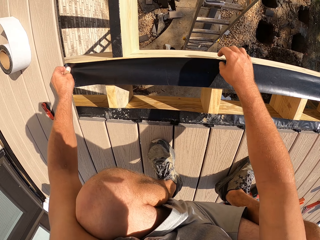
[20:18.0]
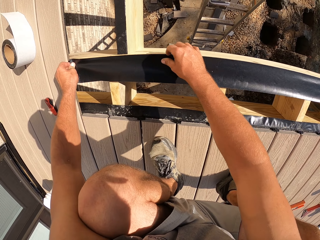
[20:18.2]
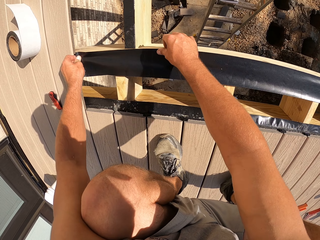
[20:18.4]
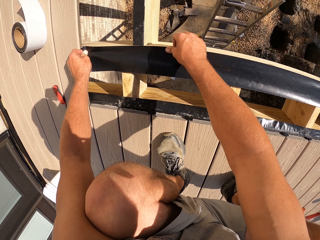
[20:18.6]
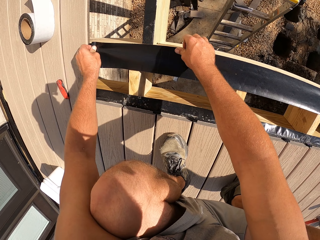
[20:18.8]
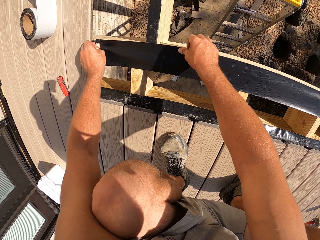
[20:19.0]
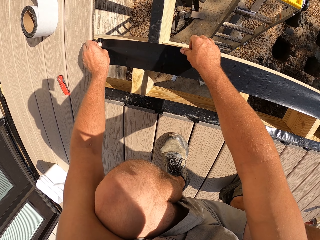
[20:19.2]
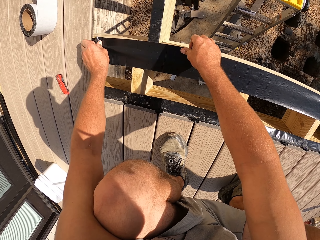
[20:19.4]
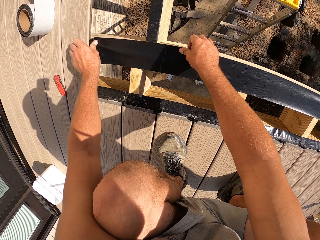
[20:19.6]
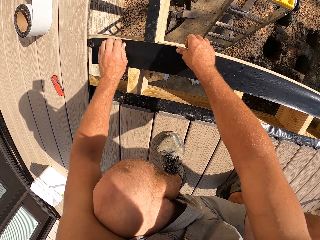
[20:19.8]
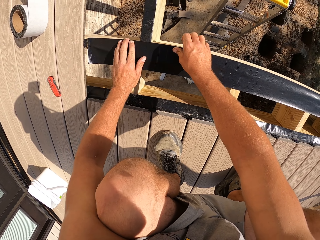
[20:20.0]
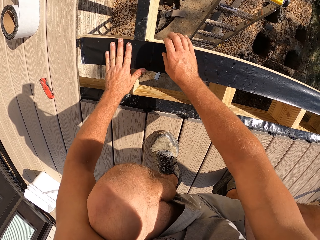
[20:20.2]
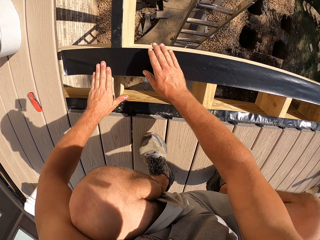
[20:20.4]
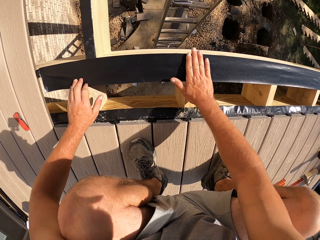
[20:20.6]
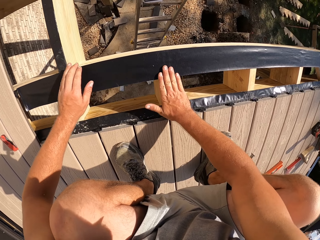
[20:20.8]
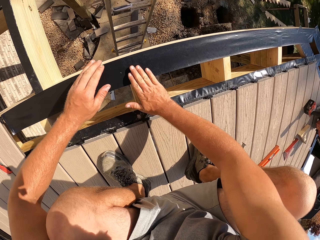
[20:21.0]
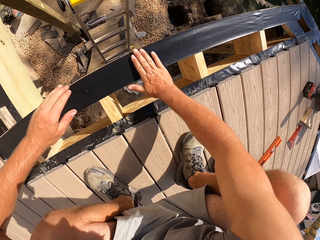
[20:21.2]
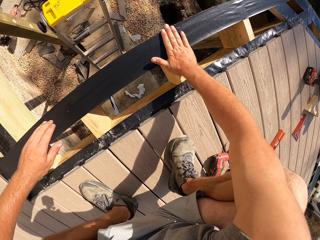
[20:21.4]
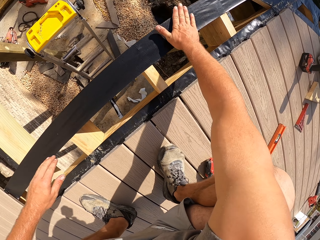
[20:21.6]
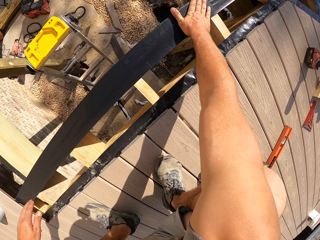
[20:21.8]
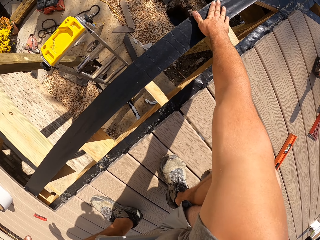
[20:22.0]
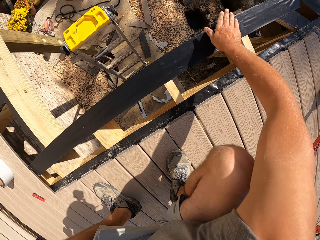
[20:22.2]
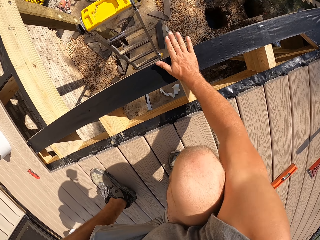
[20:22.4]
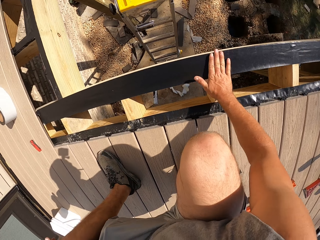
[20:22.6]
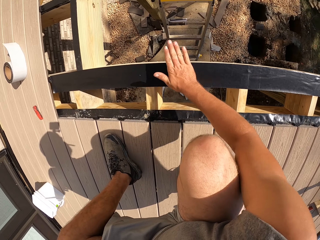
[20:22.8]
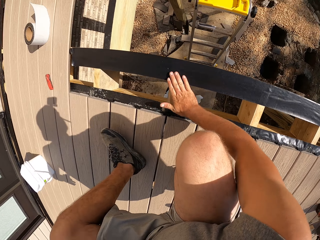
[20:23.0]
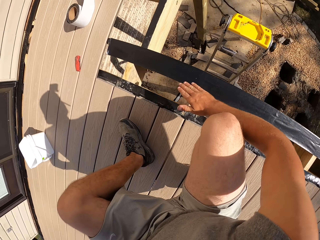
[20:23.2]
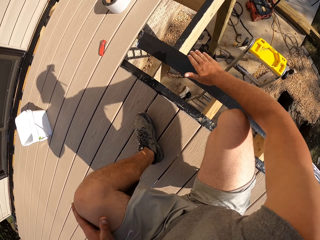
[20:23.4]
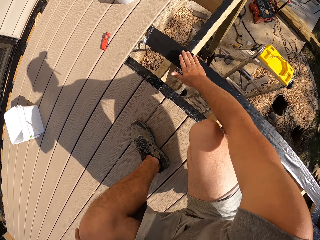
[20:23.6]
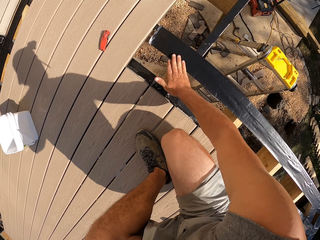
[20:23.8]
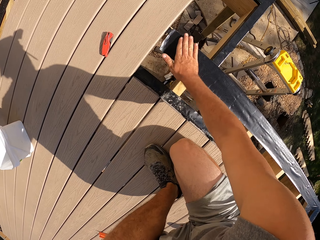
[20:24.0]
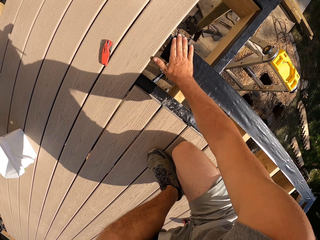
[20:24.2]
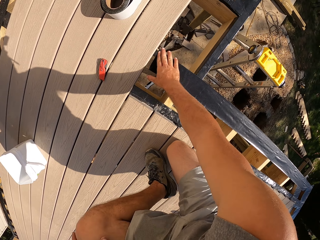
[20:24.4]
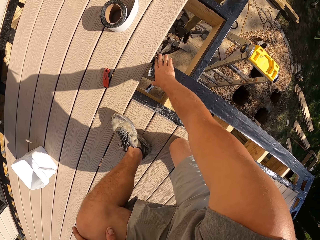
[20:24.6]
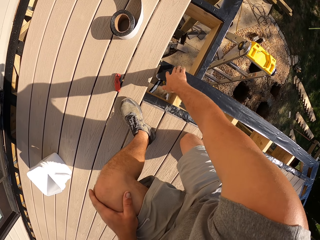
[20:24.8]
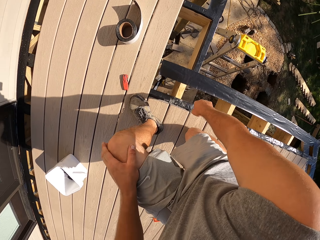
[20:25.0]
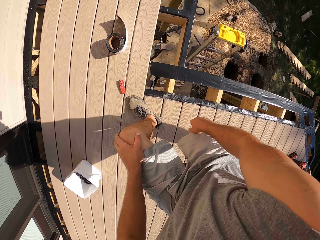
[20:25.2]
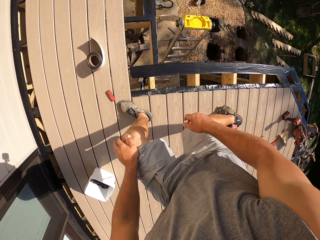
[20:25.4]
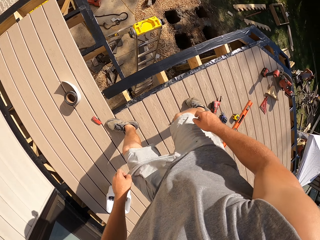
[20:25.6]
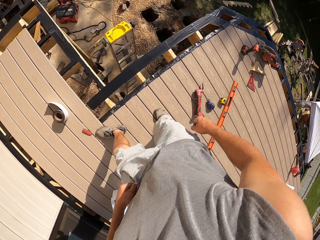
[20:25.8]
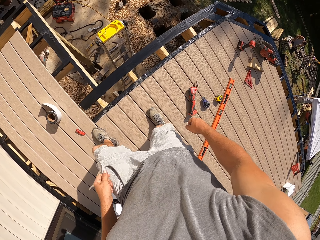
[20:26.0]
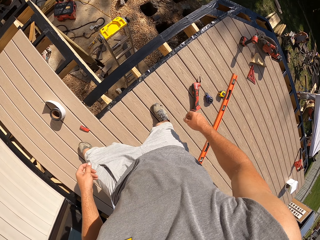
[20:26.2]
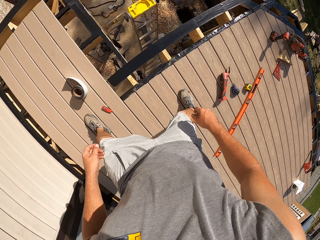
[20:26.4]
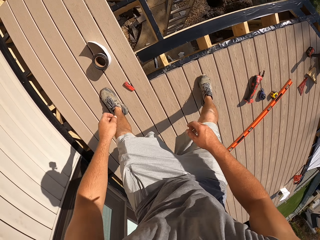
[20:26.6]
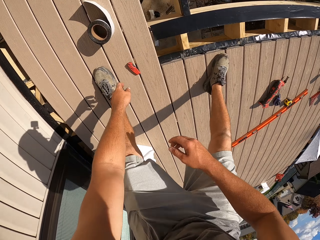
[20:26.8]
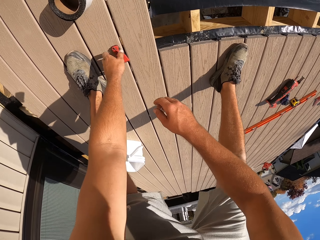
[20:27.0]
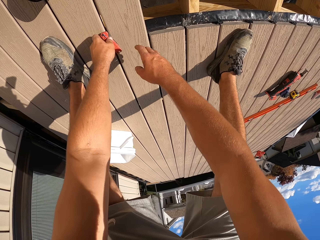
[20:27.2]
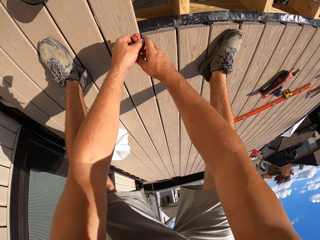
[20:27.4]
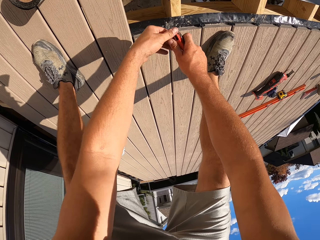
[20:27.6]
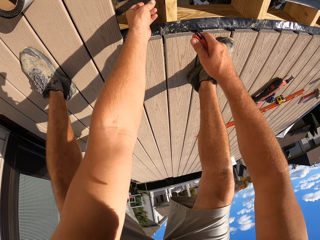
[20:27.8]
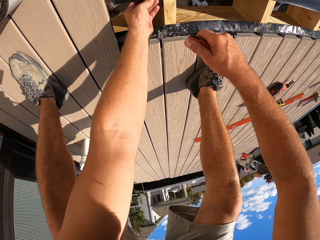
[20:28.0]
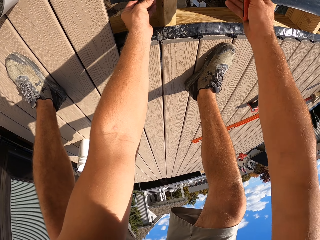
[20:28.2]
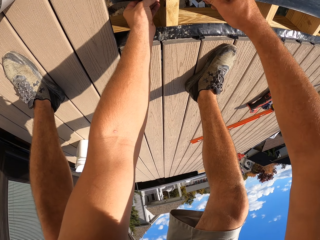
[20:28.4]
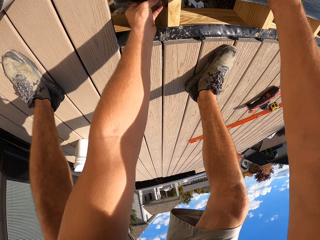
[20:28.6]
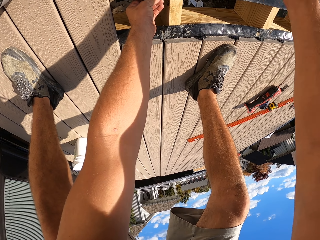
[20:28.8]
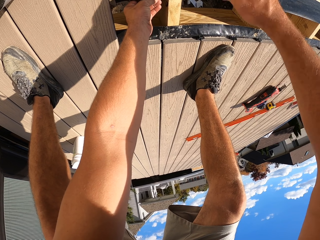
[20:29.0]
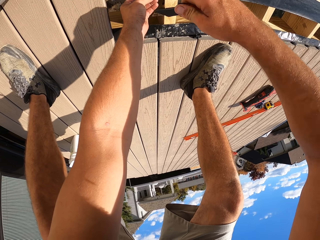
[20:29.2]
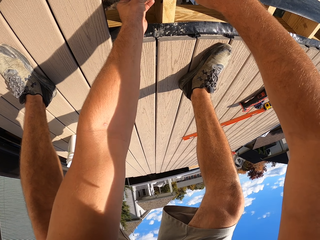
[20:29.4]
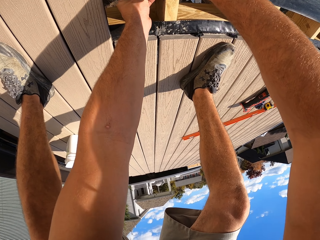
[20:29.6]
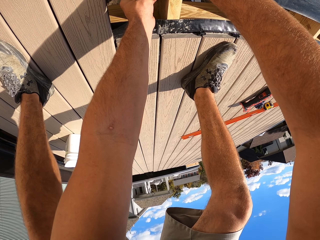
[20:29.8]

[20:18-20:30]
The camera wearer stands on the platform. They pick up the utility knife or cutter. They unfold the cutter and hold the build tape.

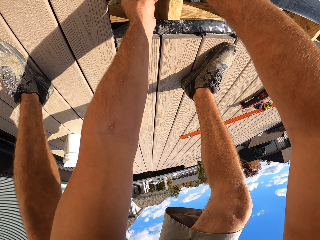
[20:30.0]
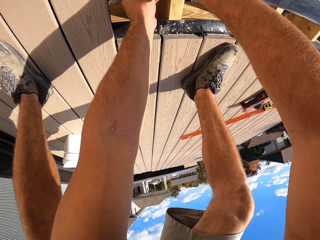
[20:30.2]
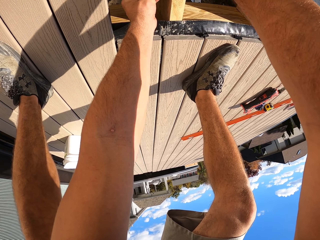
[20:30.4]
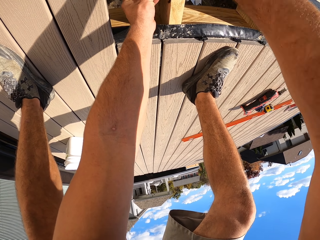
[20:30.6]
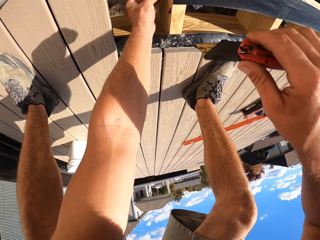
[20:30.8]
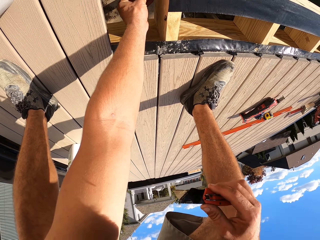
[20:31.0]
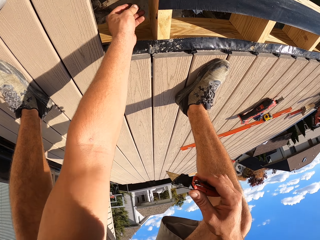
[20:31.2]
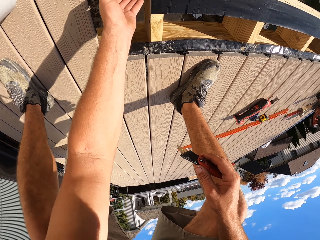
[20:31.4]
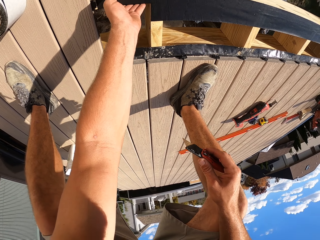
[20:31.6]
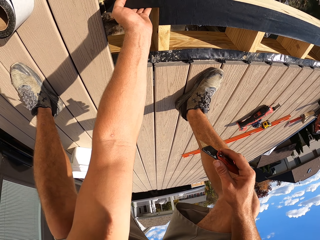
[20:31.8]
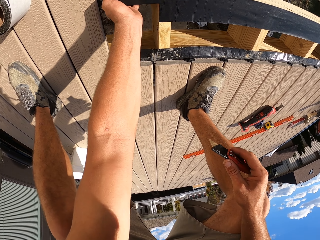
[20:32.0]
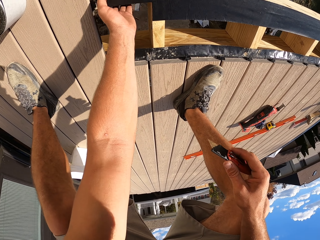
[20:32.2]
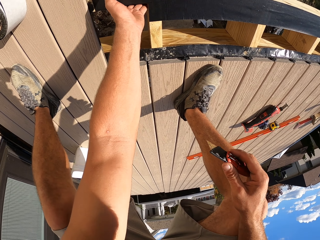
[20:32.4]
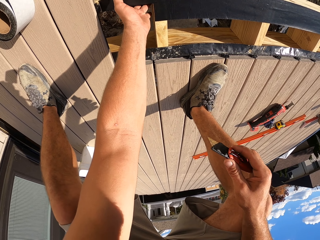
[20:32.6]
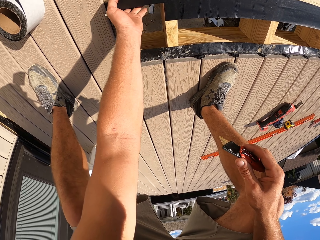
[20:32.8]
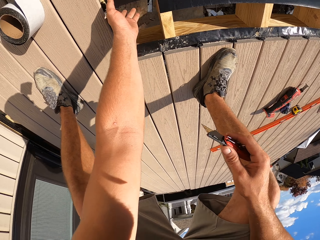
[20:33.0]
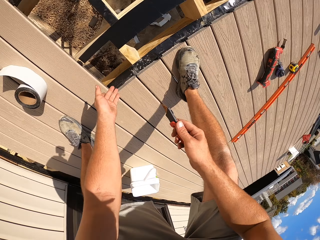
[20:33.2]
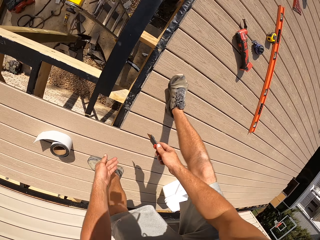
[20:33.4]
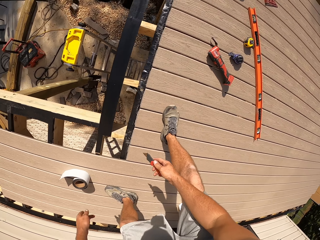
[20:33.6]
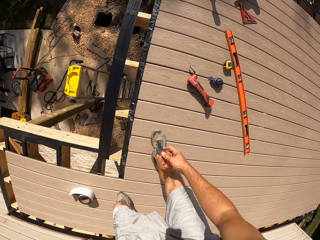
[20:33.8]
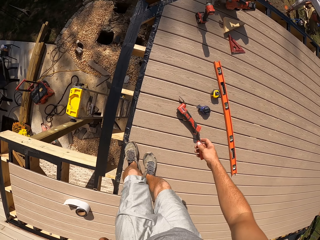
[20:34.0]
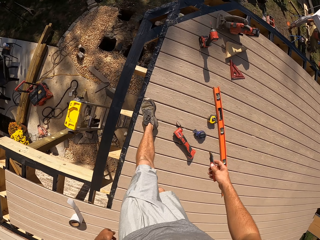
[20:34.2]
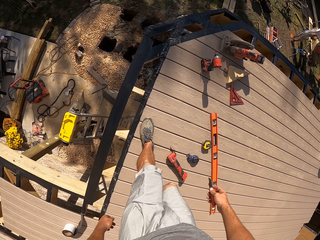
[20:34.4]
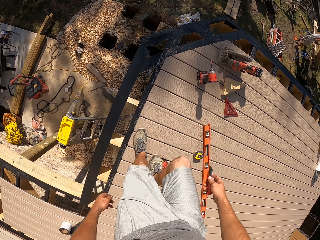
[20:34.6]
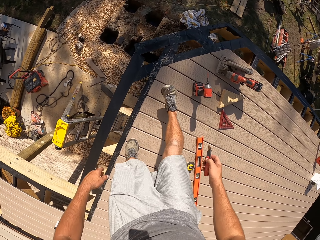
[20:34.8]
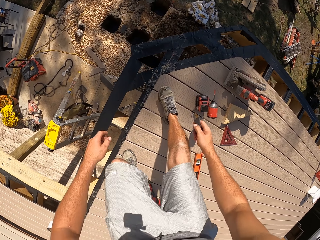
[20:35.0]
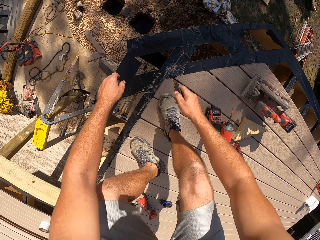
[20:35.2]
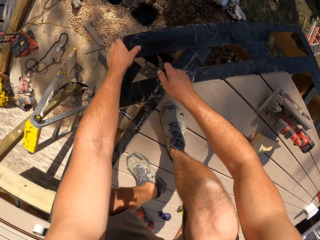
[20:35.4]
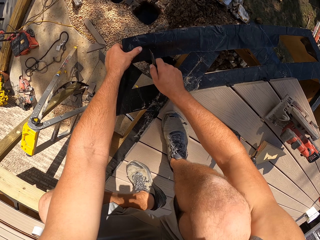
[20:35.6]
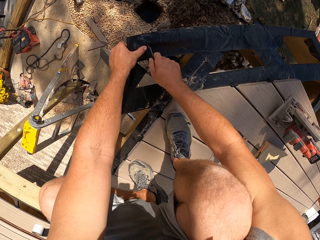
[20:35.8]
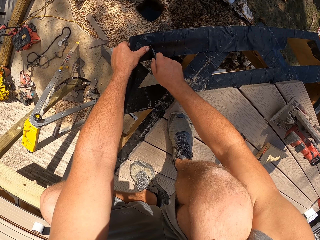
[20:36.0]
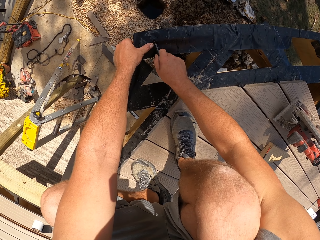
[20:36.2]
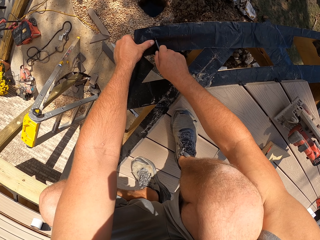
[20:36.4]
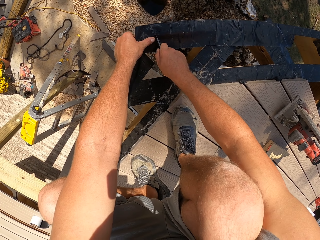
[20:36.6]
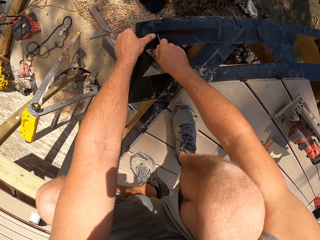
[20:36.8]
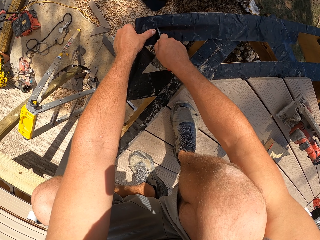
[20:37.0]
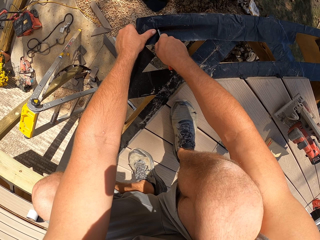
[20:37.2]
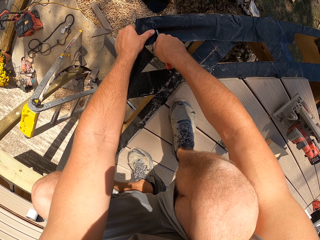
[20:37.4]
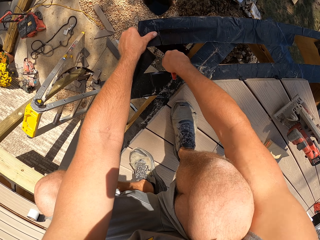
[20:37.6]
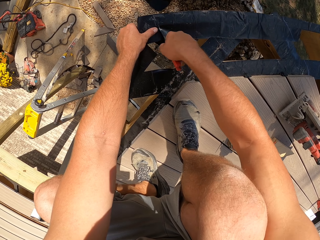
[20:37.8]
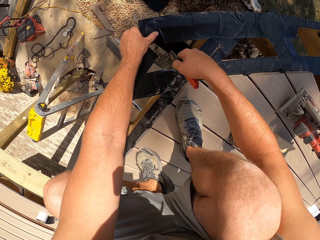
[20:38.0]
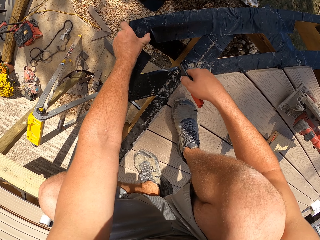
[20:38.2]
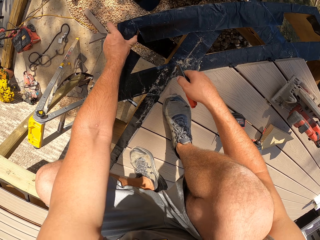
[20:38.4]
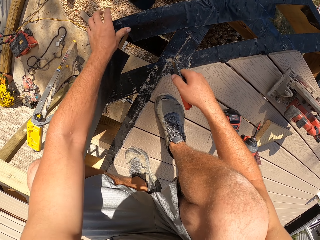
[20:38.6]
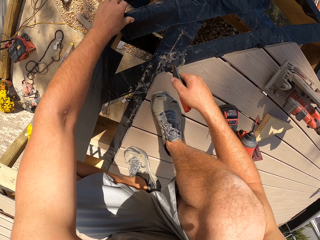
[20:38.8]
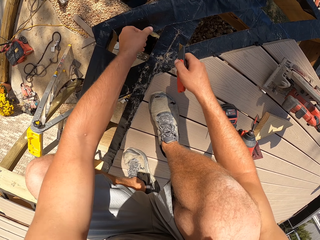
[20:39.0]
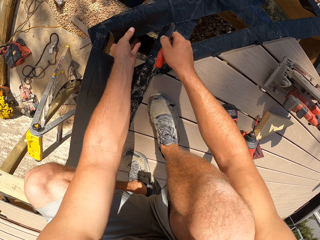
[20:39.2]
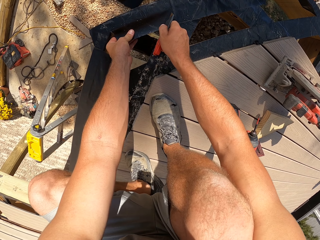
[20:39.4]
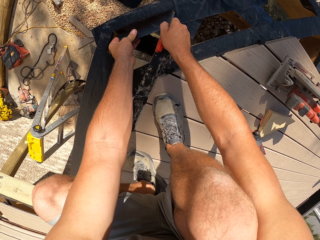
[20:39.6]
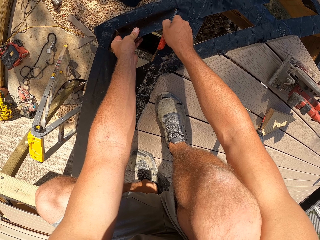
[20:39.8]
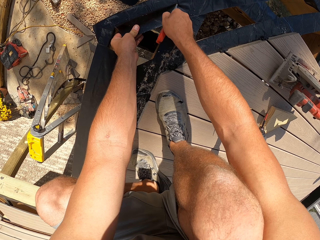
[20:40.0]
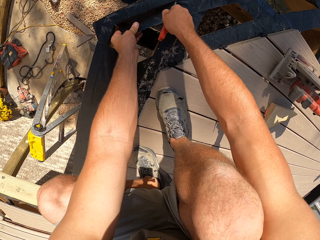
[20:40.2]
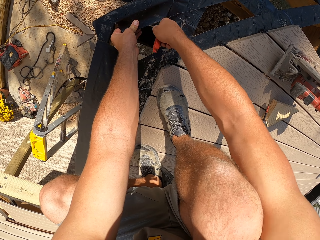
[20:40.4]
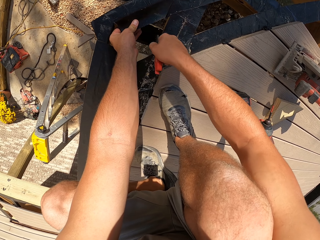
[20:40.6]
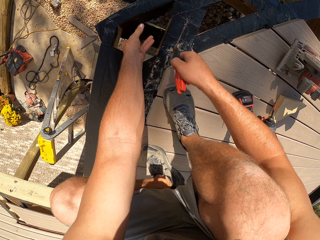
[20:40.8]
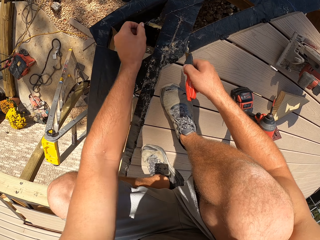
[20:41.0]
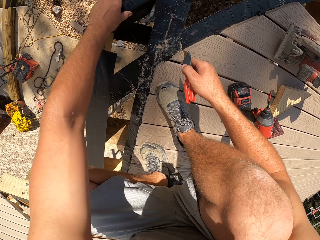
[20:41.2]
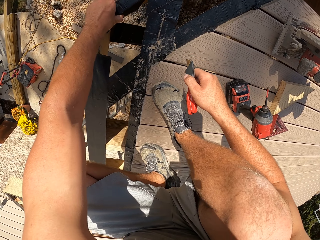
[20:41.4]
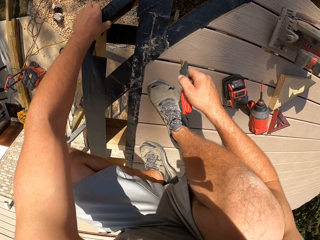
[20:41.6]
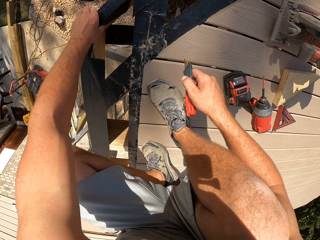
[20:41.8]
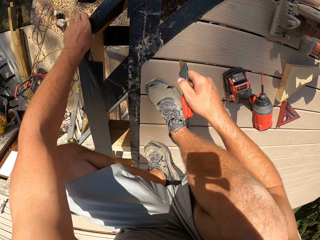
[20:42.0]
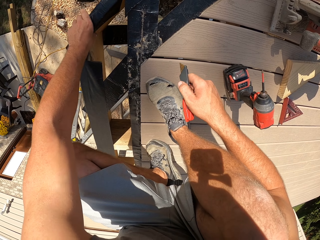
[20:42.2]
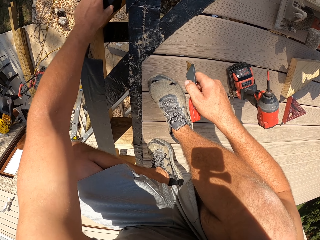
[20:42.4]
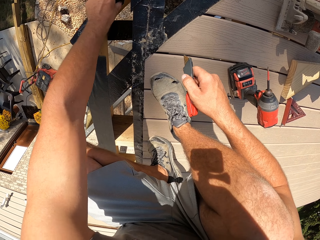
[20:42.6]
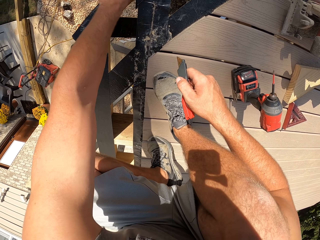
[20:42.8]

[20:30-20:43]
The camera wearer cuts the build tape. They attach the build tape on the joist. They walk on the platform towards the other side of the surface. They cut the build tape and attach the build tape on the joist. They cut the build tape and attach the build tape on the joist.
